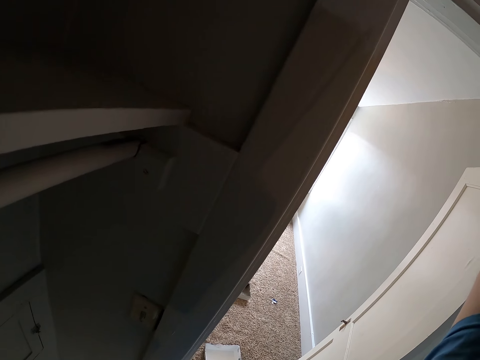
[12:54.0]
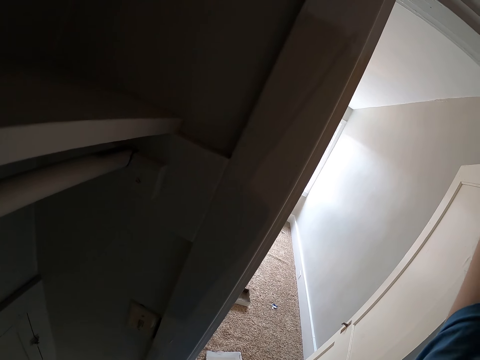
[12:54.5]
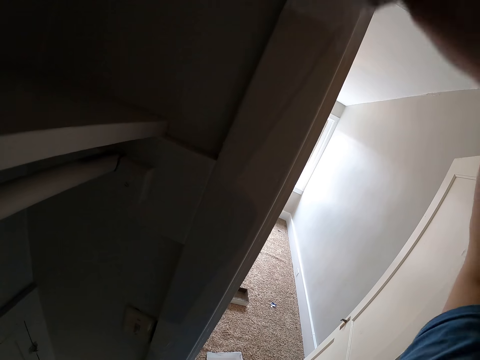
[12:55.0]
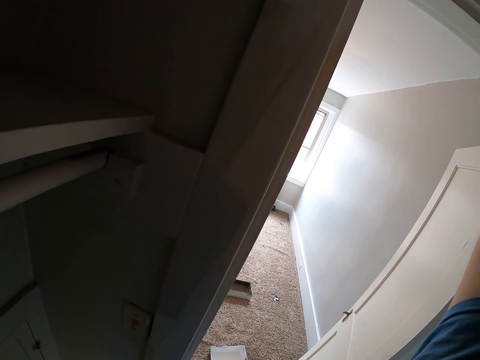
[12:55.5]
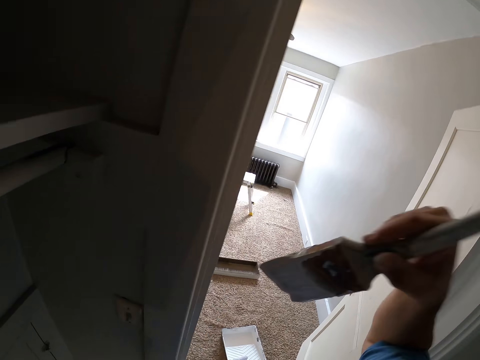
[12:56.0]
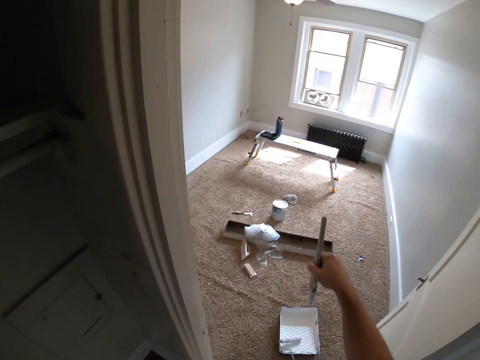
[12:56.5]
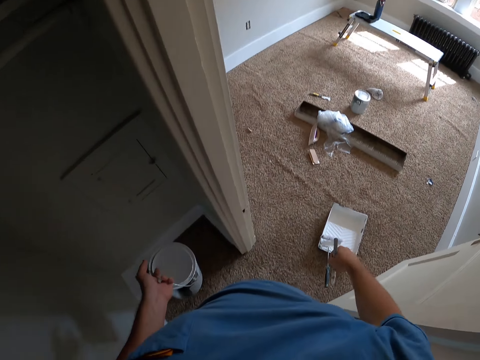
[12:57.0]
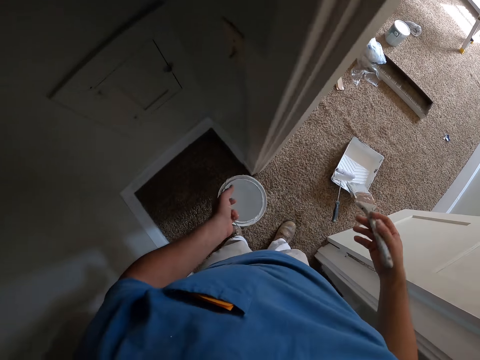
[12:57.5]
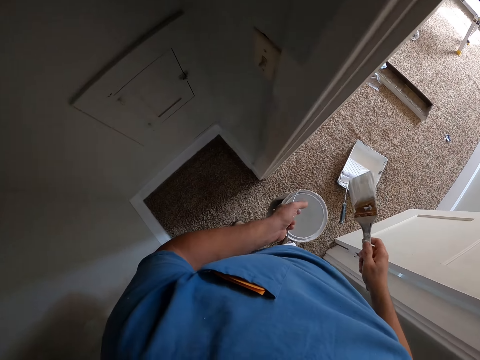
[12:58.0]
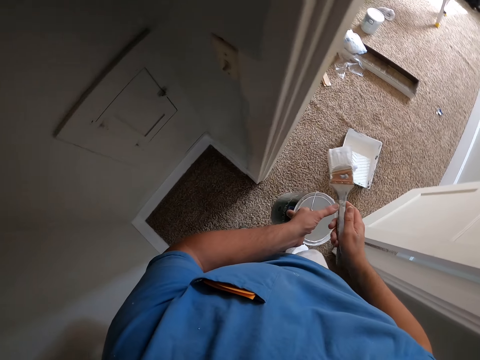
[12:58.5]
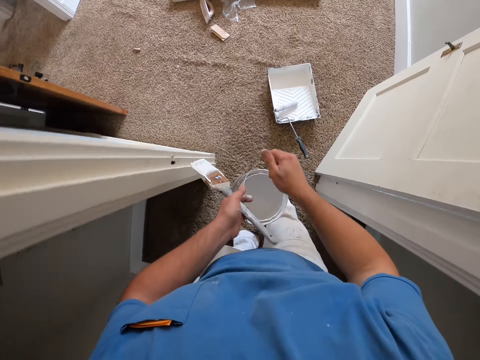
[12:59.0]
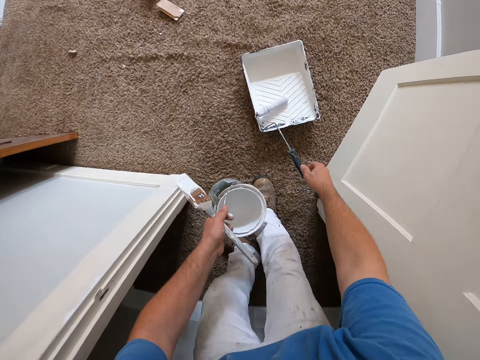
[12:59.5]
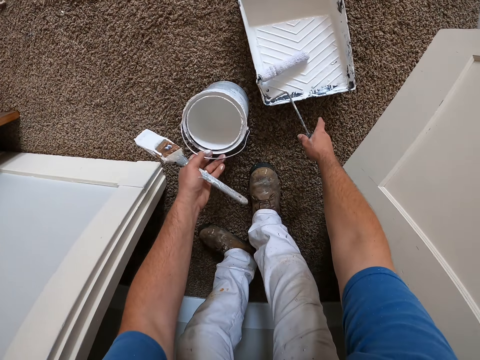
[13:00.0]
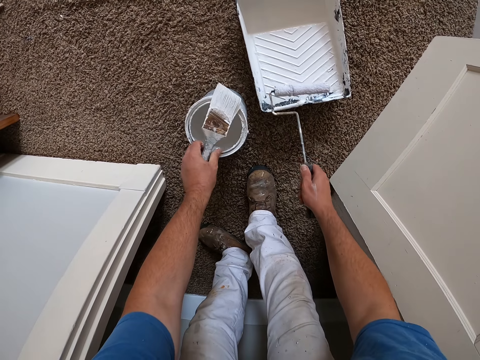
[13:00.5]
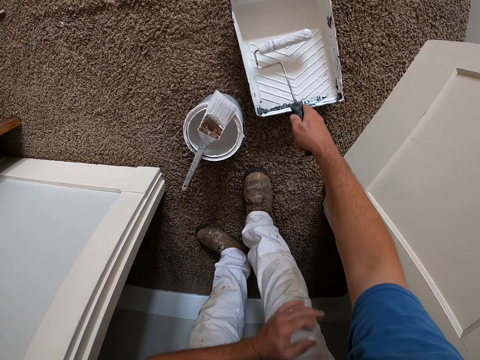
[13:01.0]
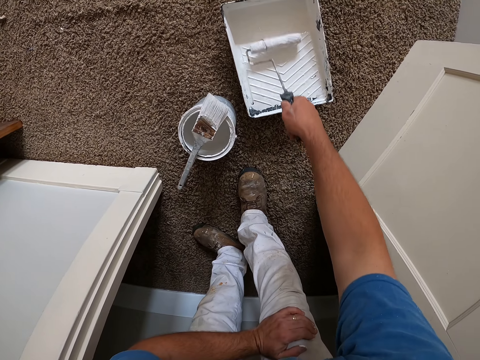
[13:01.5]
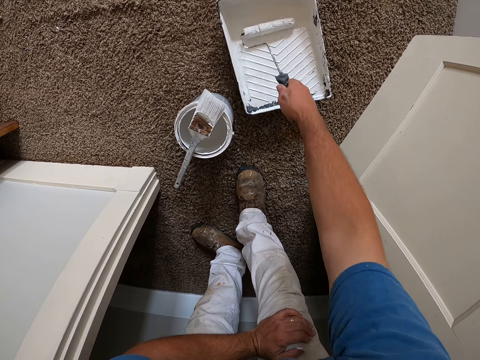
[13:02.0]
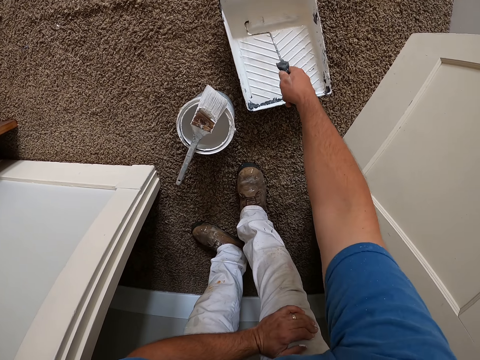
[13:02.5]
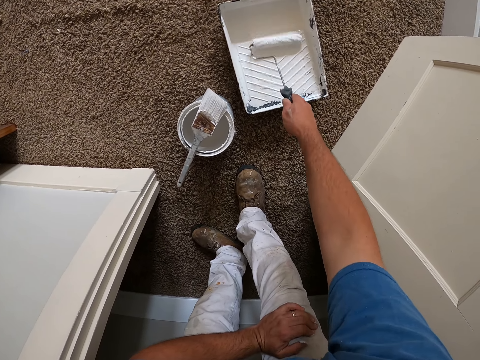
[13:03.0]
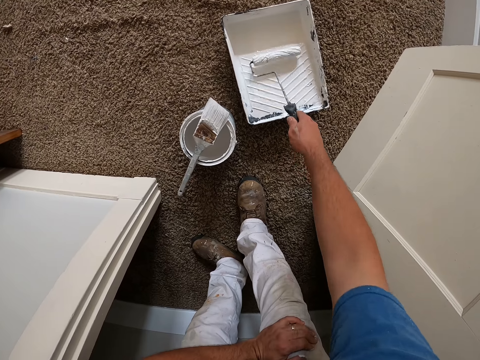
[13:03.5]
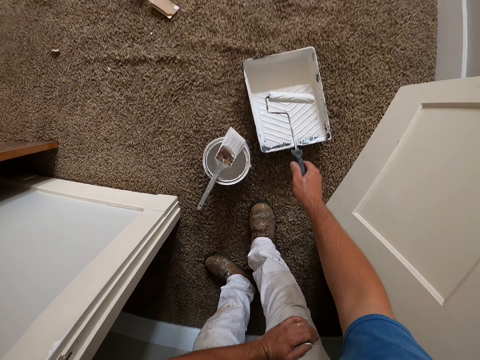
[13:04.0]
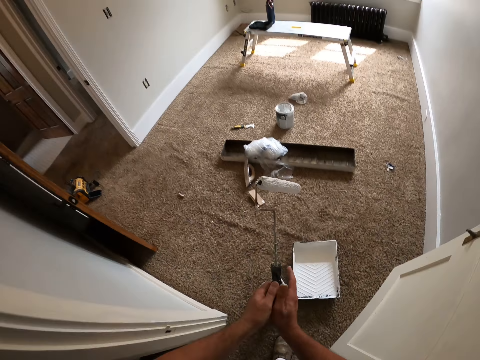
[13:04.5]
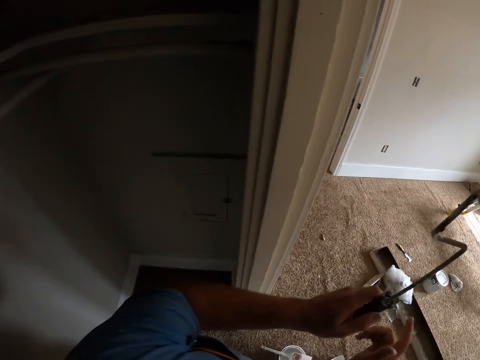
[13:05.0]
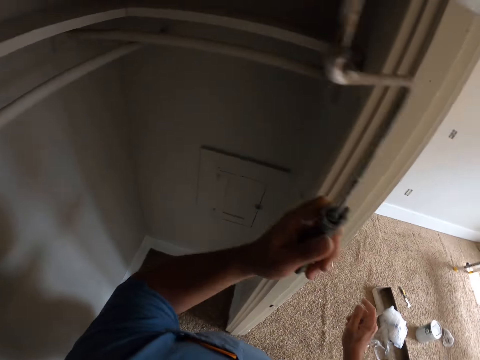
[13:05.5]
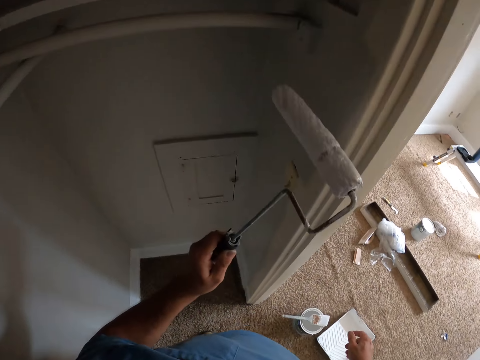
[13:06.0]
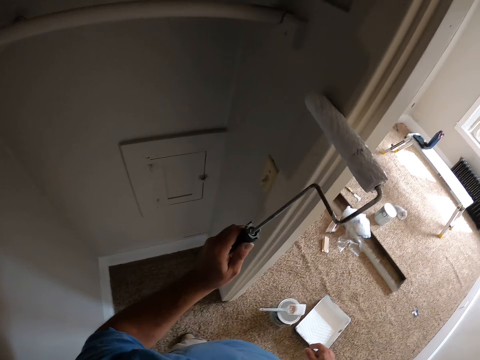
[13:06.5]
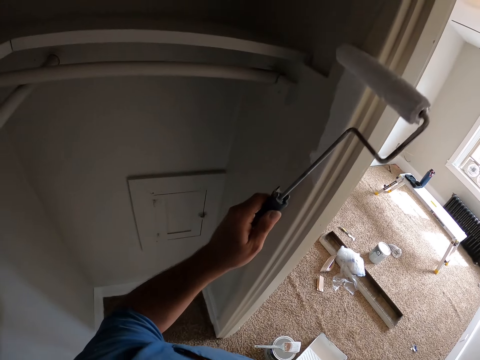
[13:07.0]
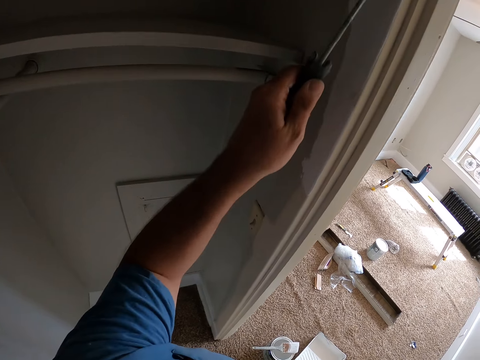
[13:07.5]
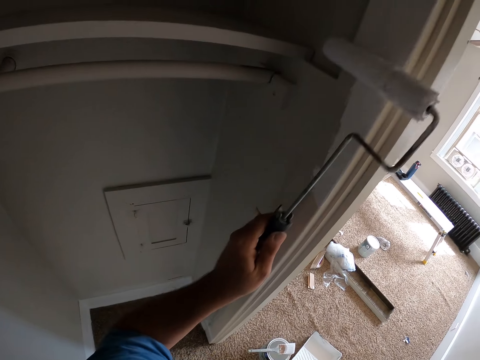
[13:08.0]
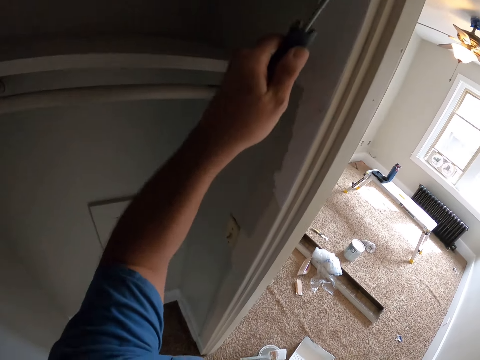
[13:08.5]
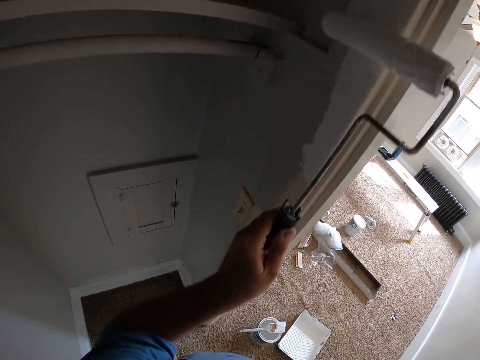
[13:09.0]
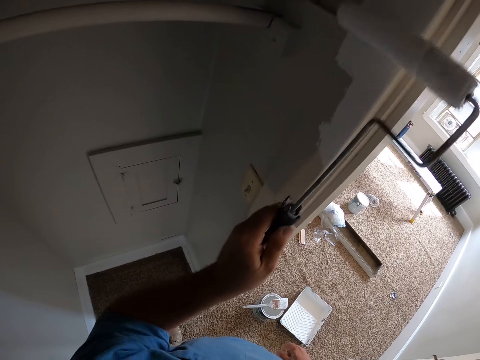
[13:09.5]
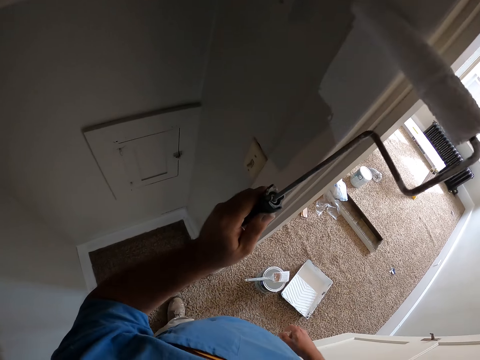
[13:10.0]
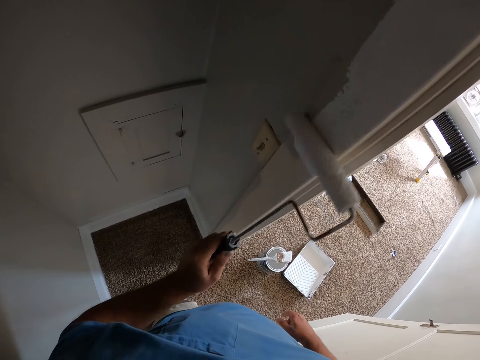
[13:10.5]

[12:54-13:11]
The camera wearer passes the paint brush on his right hand to his left hand. He drops the paint on his left hand on the floor. He picks the paint roller brush or paint runner inside the paint on the floor. He drops the paint brush on his left hand on the paint. He moves the paint roller brush inside the paint. He removes the paint brush from the paint. He paints the corridor or door with the paint brush on his right hand.

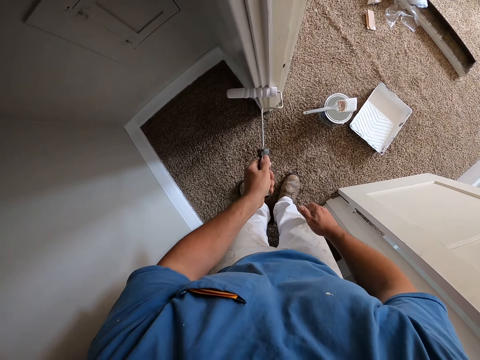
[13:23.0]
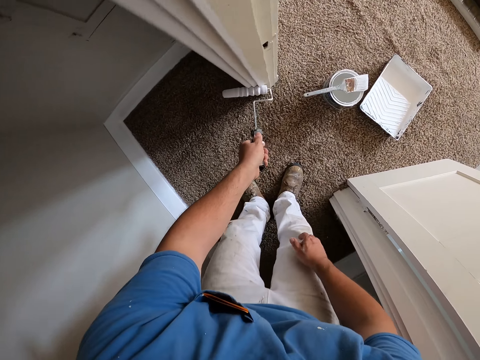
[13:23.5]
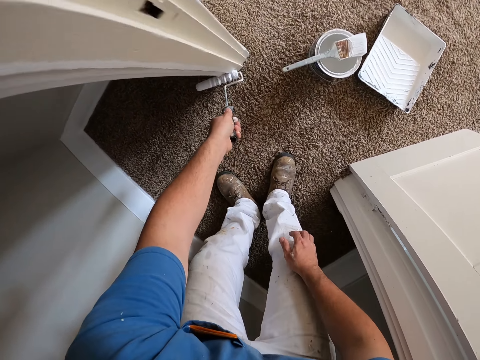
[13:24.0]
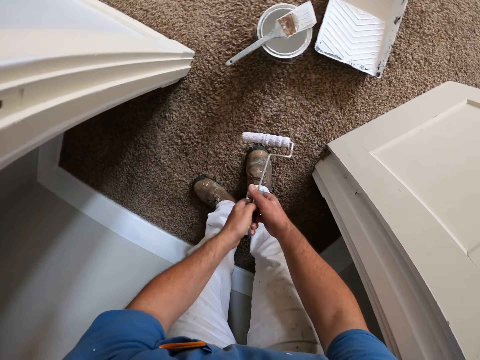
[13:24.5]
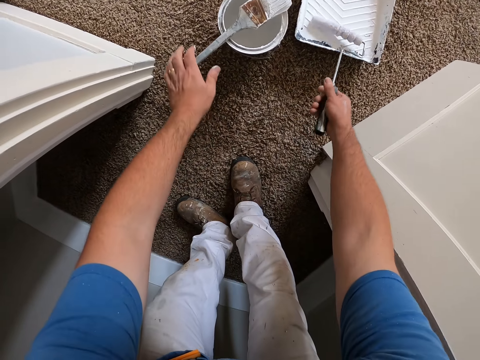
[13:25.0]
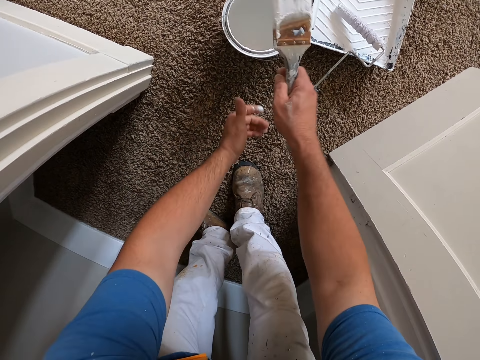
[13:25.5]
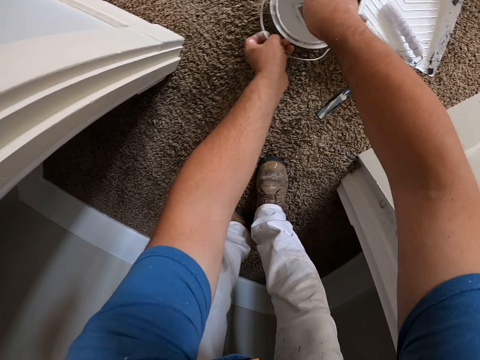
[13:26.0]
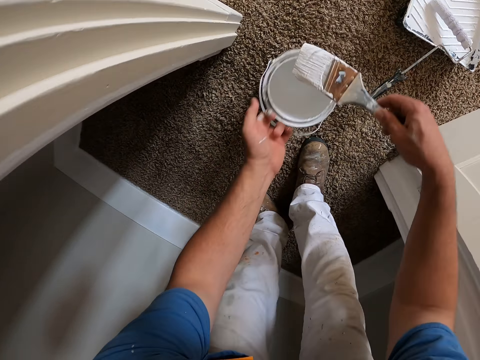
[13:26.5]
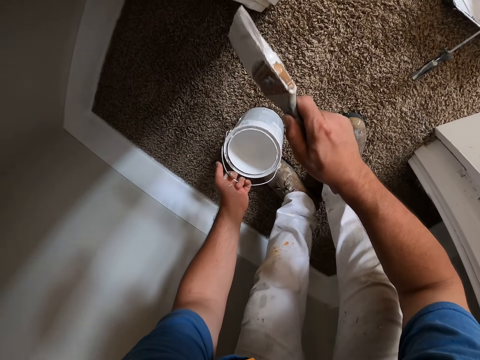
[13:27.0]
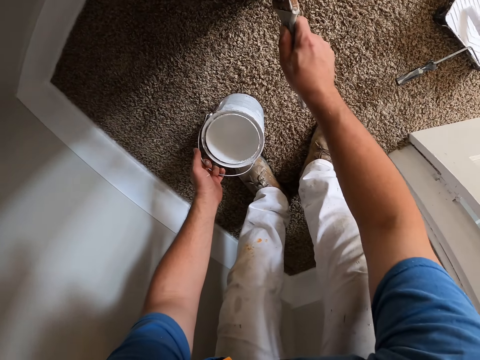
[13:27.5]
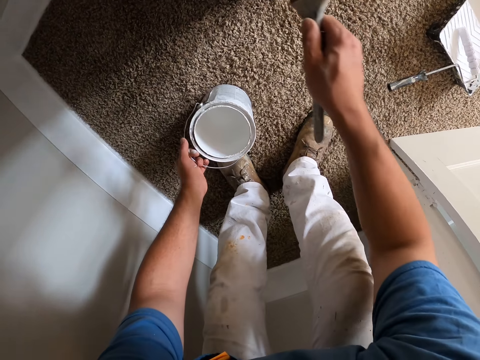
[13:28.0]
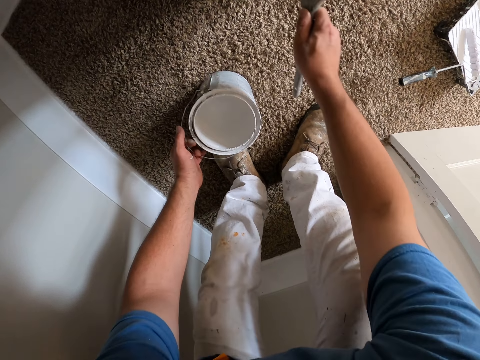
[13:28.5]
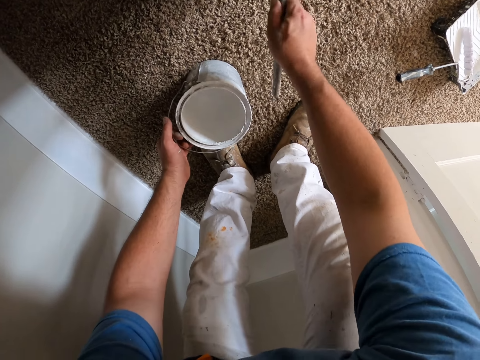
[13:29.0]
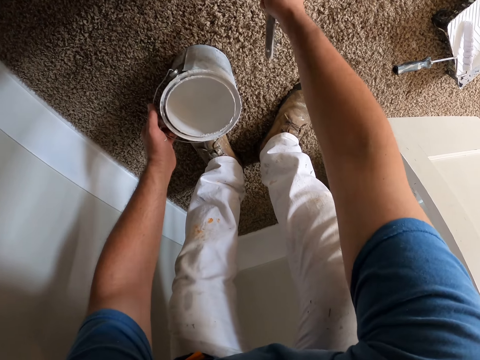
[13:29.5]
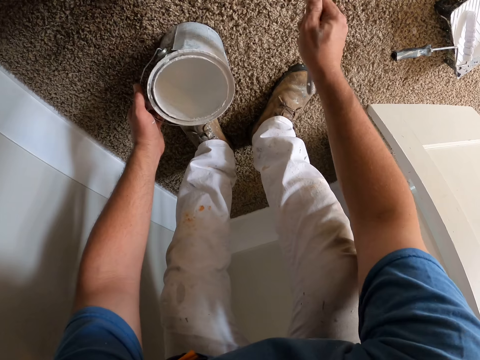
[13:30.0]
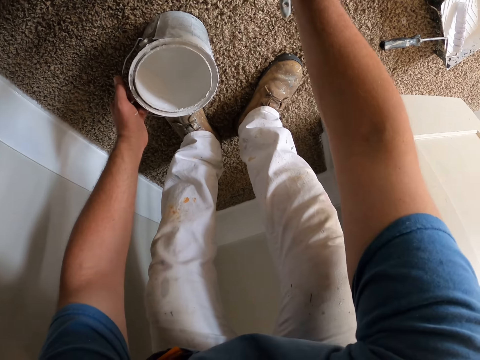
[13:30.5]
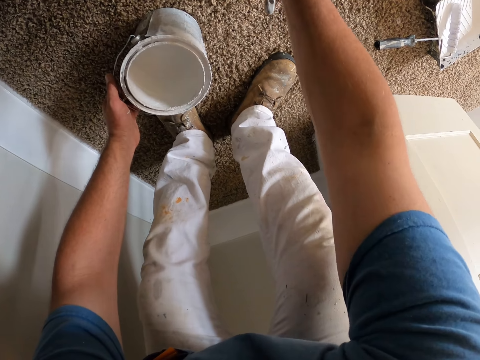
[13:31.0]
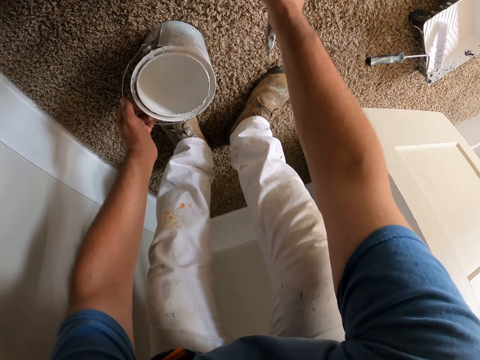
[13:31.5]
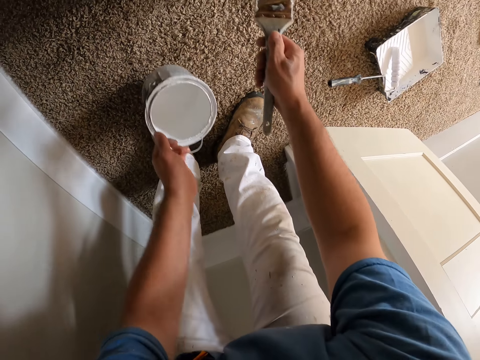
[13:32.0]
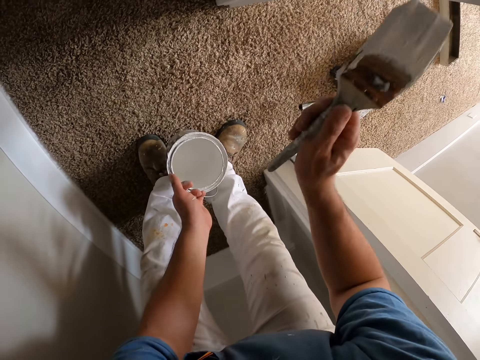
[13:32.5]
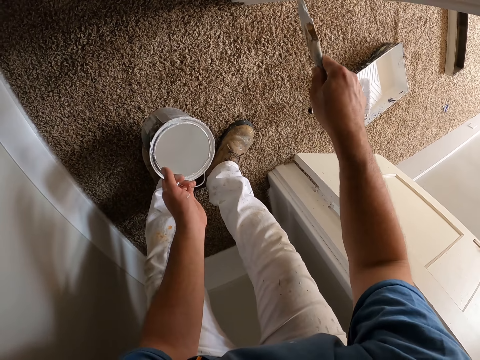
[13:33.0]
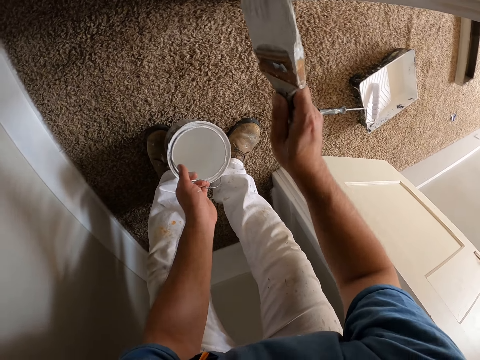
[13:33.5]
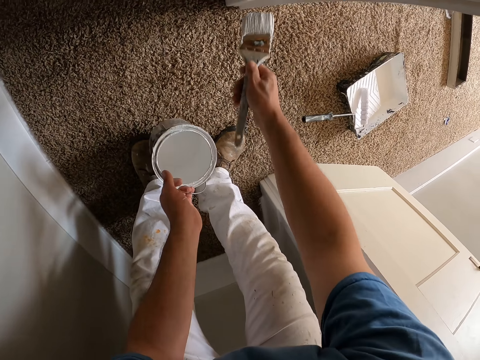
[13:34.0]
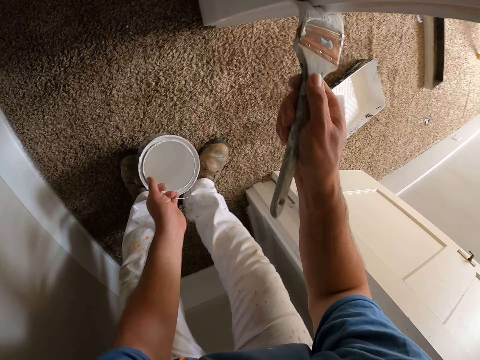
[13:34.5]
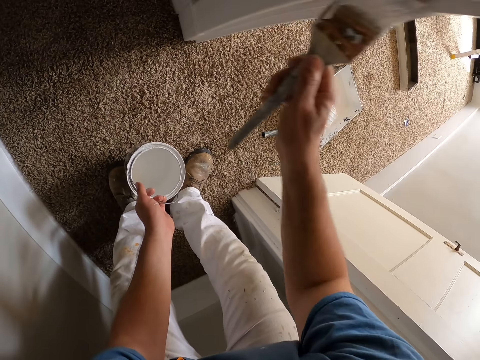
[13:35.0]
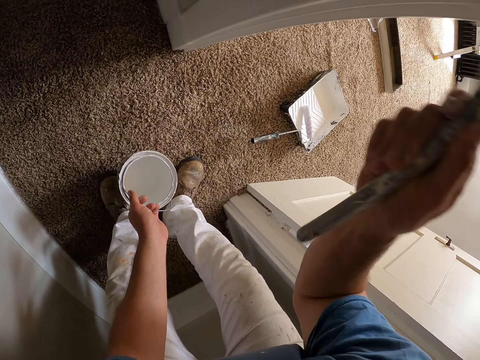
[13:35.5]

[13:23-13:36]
The camera wearer transfers the paint runner to his right hand. He drops the paint roller brush inside the paint on the floor. He picks the paint brush from the top of the paint, transfers the paint brush to his right hand and dips the paint brush in paint. He carries the paint or paint tin from the floor with his left hand. He puts down the paint tin. He paints the corridor or door frame with the paint brush on his right hand. He lifts the paint tin. He paints the door frame with the paint brush.
